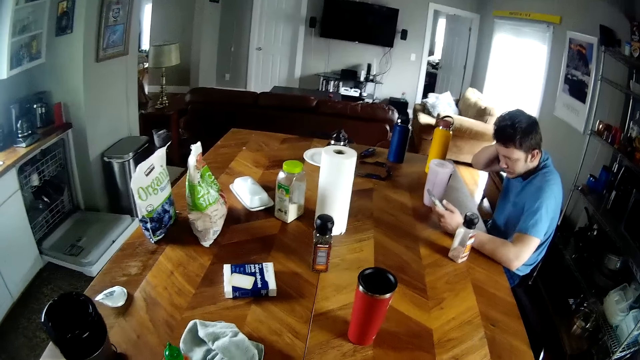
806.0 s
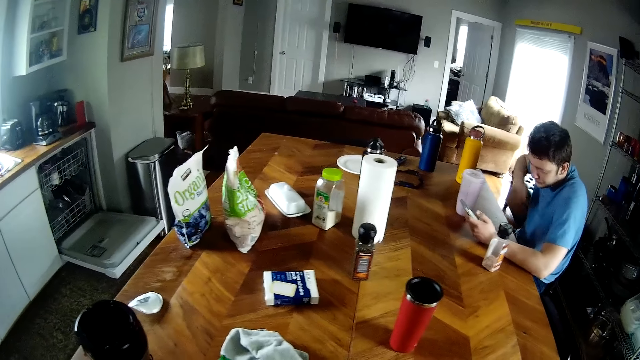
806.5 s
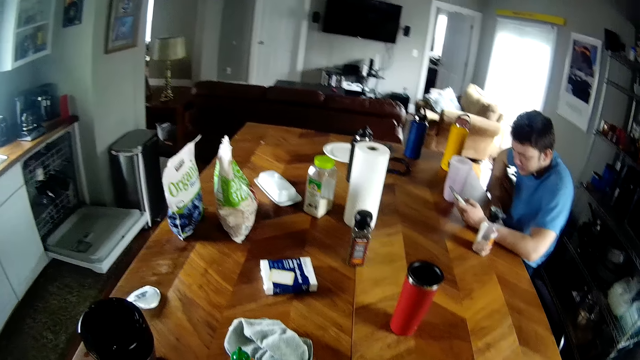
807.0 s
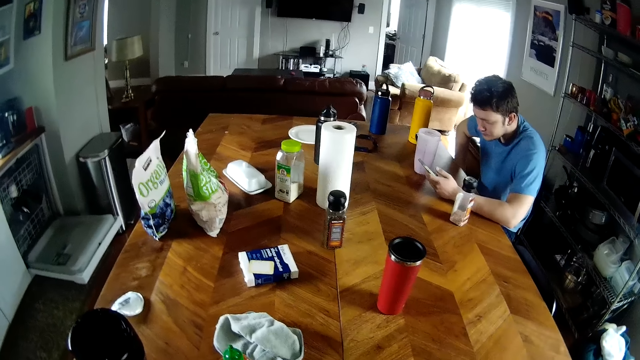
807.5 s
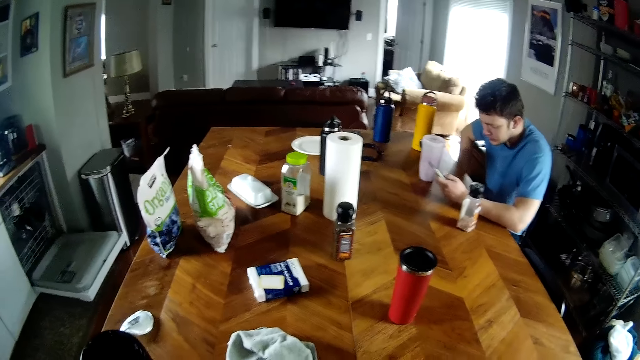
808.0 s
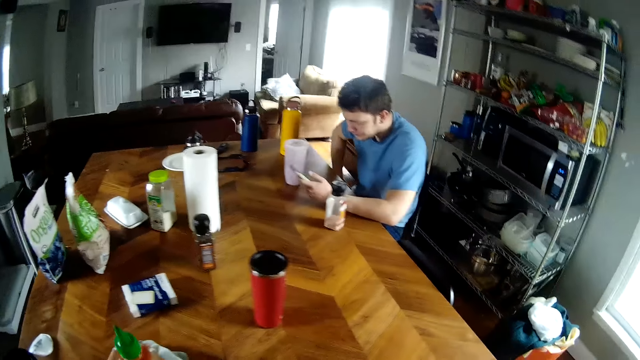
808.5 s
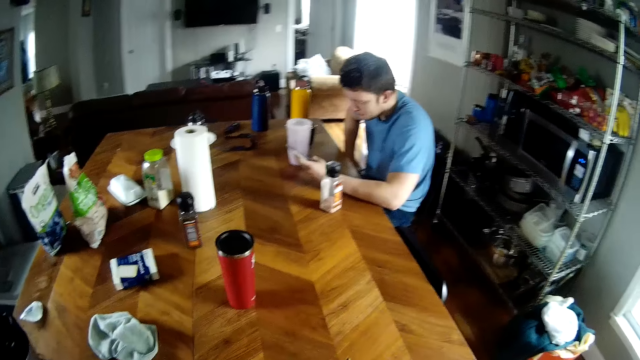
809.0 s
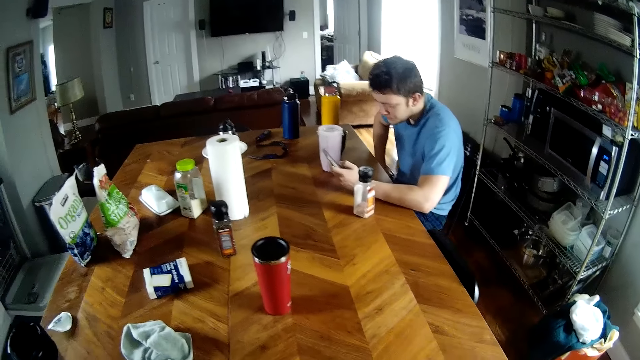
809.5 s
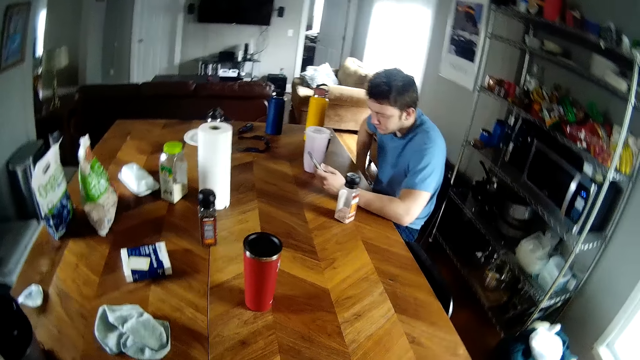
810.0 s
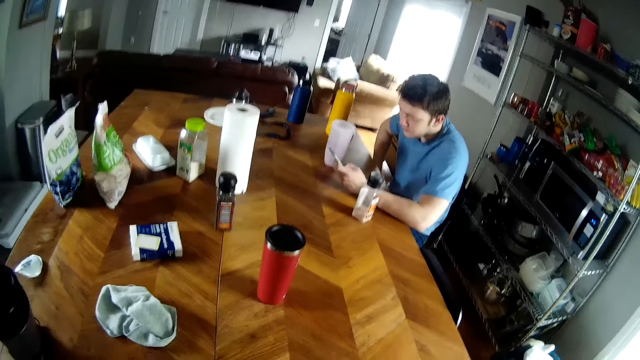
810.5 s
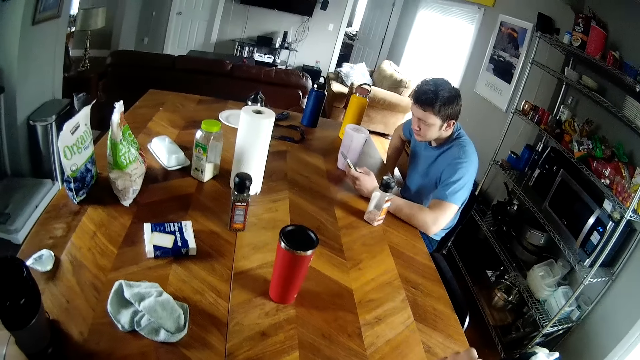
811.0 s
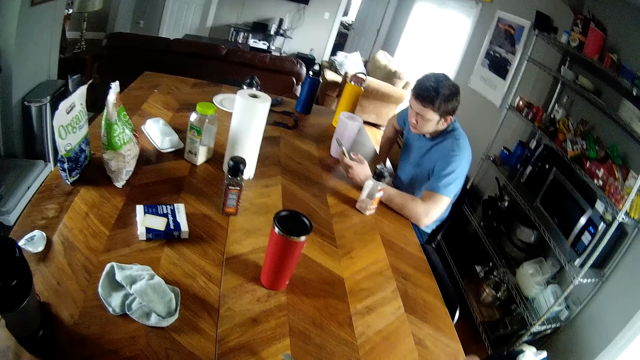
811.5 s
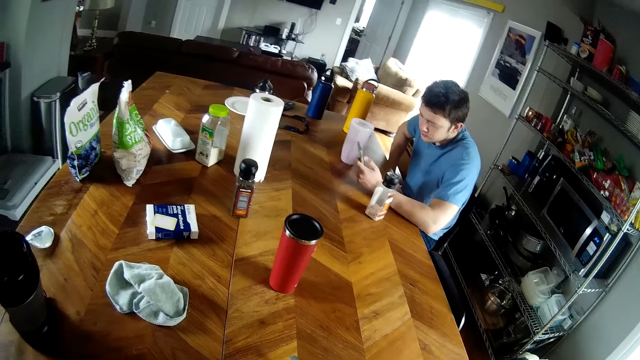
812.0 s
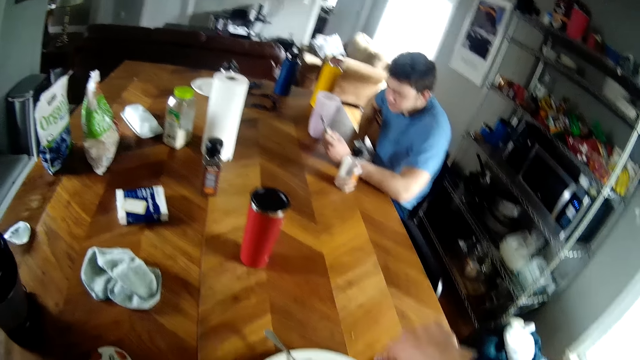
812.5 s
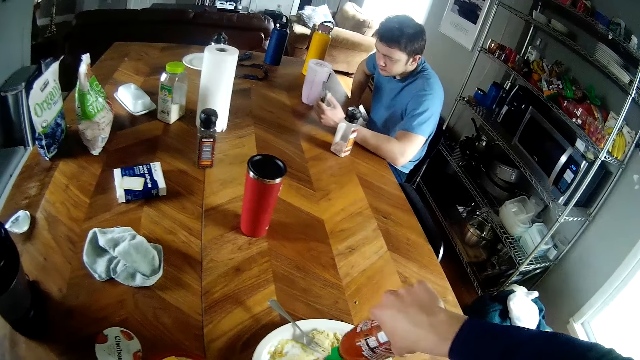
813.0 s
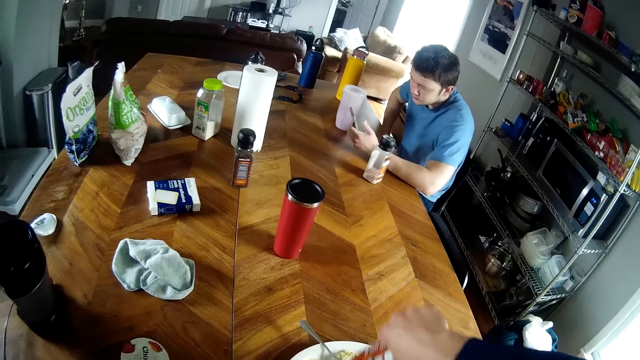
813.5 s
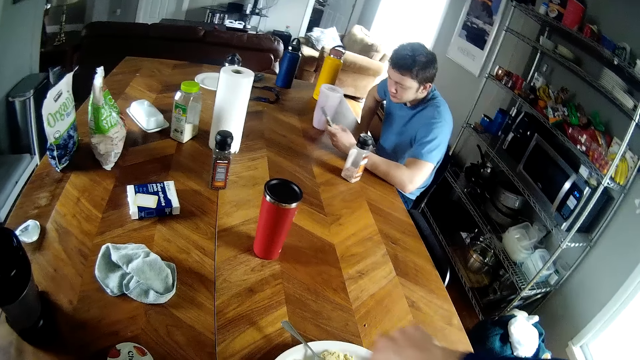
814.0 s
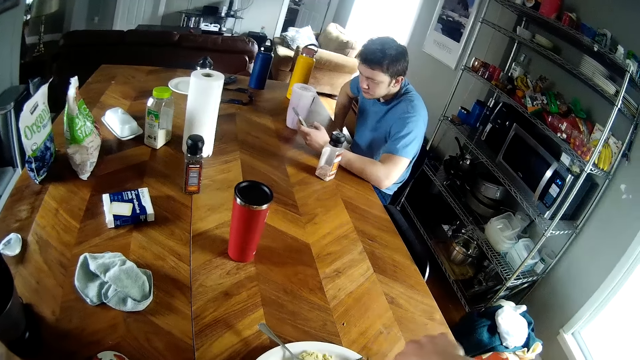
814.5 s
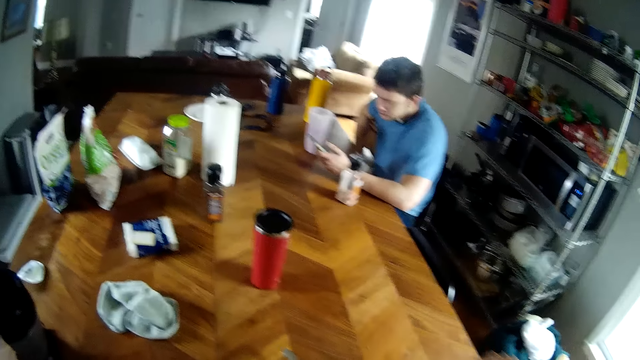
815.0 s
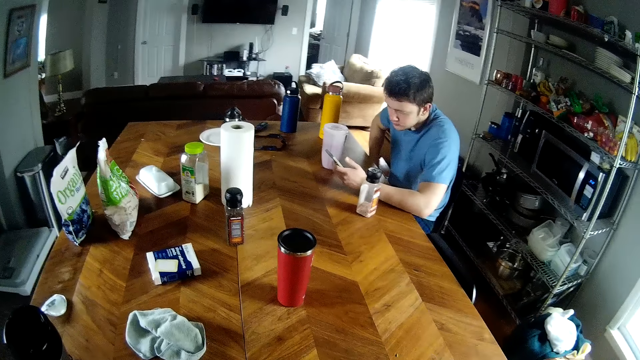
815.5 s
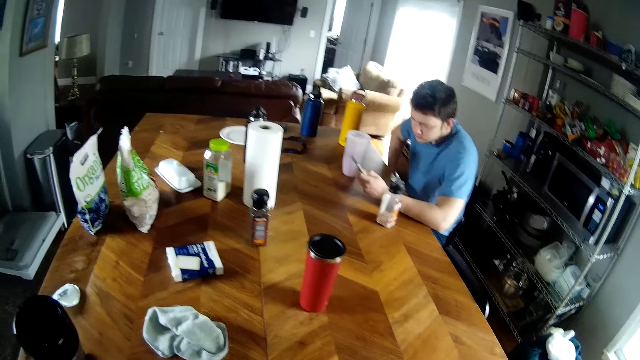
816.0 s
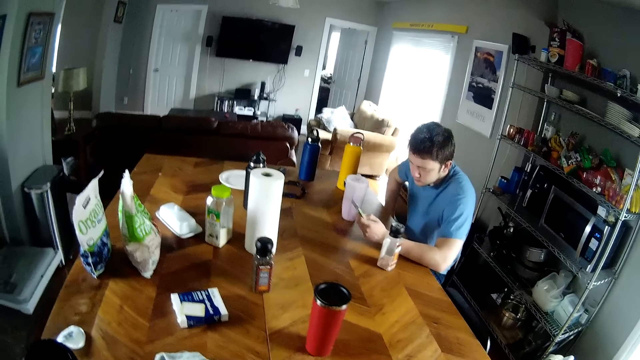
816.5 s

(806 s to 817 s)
The camera wearer touches something on top of the table. He picks up the bottle of sauce on the table with his left hand. He pours sauce from the bottle into the plate on the table with his right hand. He mixes something in the plate.

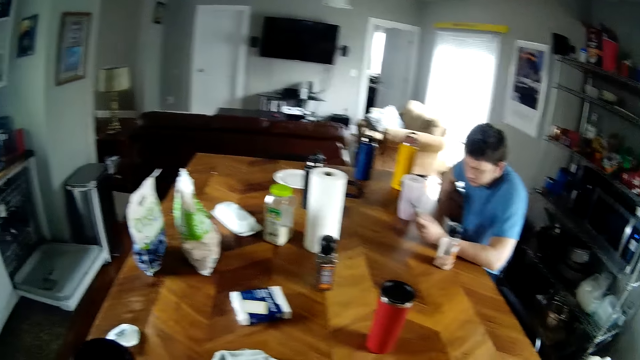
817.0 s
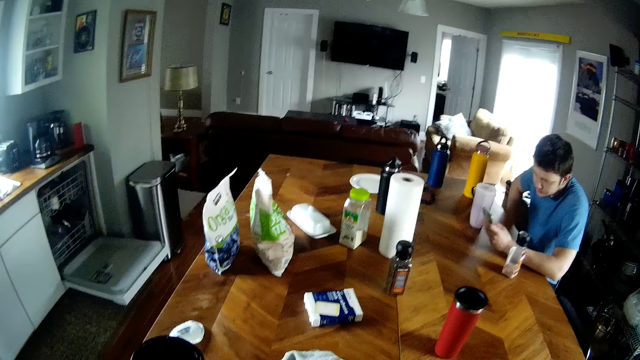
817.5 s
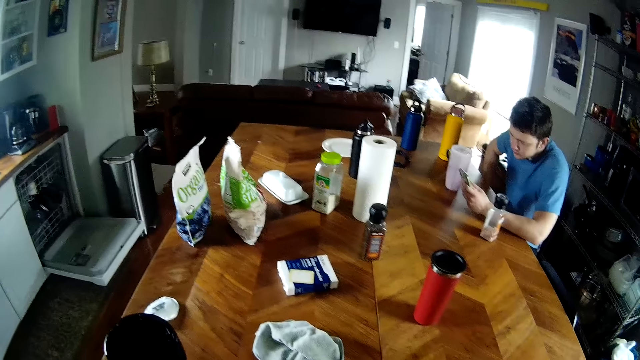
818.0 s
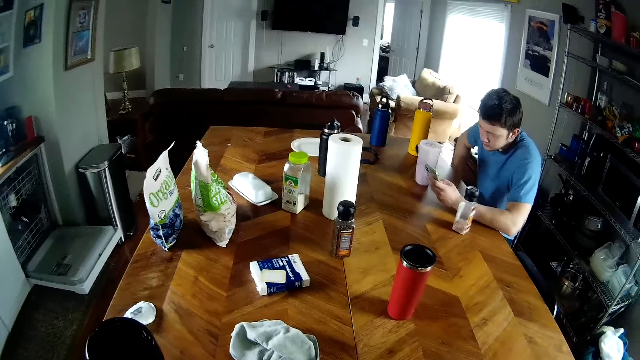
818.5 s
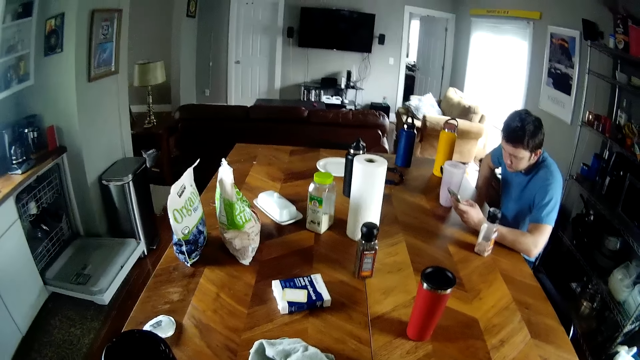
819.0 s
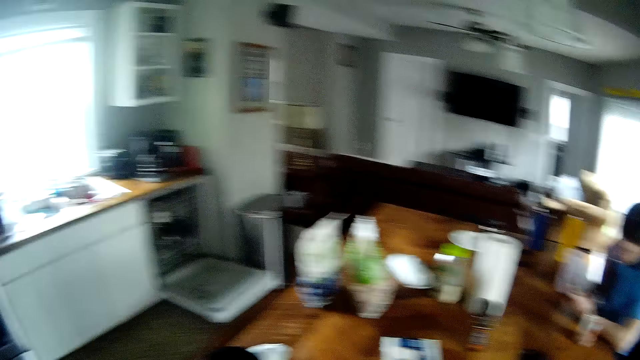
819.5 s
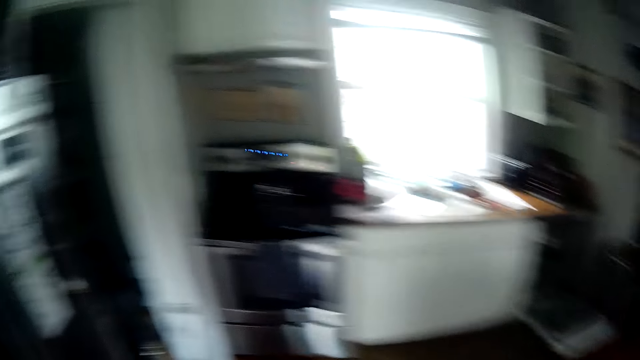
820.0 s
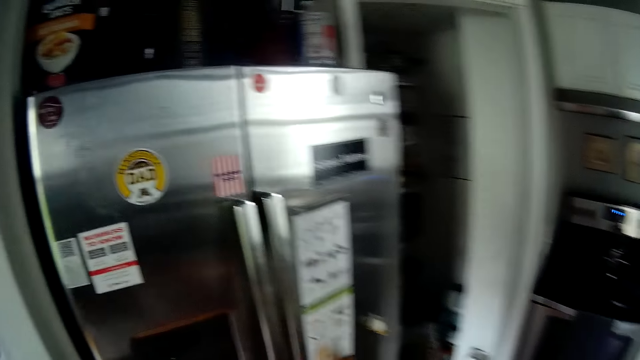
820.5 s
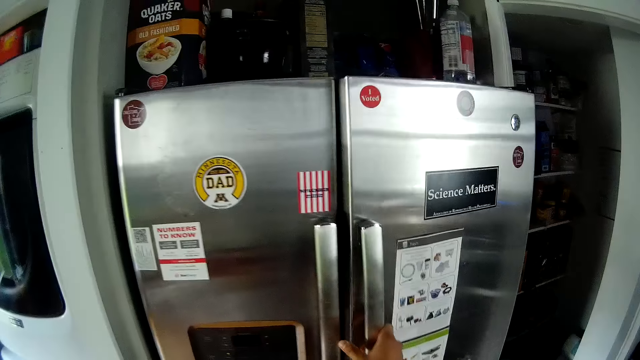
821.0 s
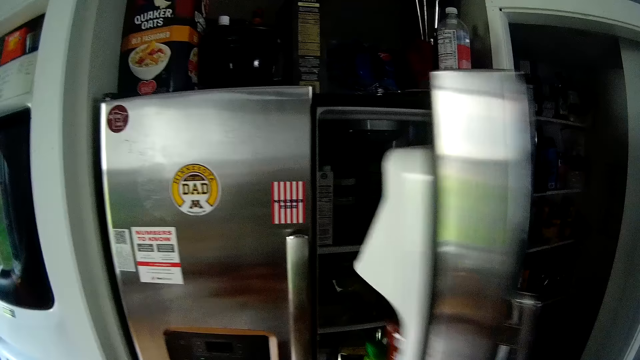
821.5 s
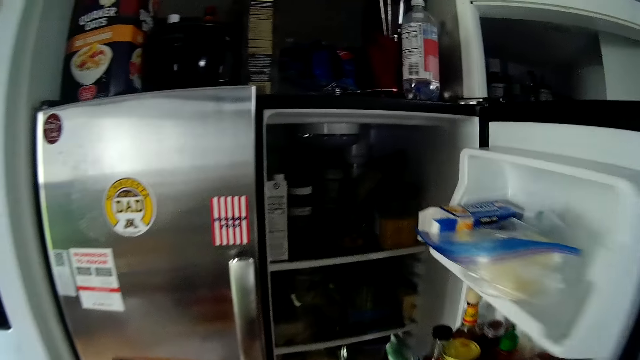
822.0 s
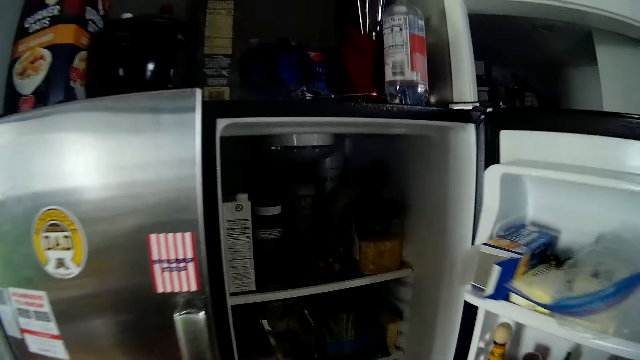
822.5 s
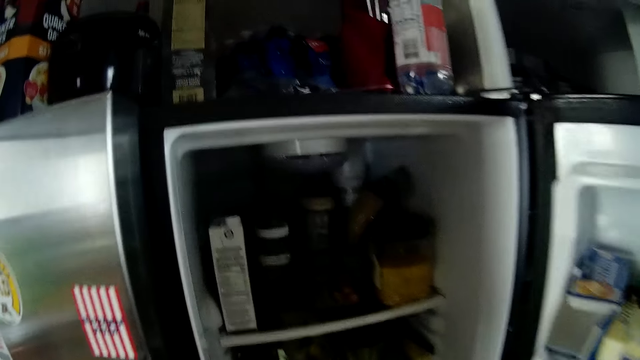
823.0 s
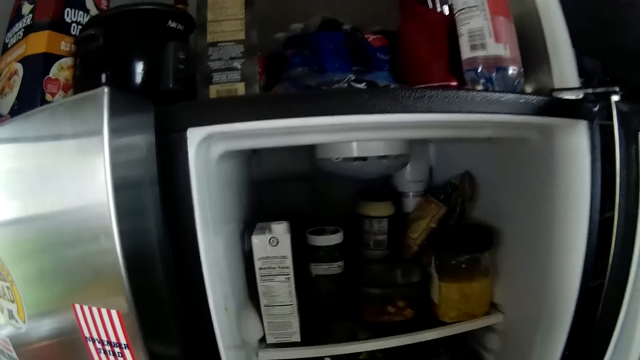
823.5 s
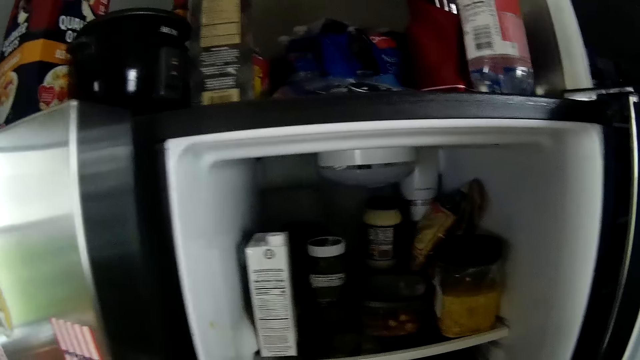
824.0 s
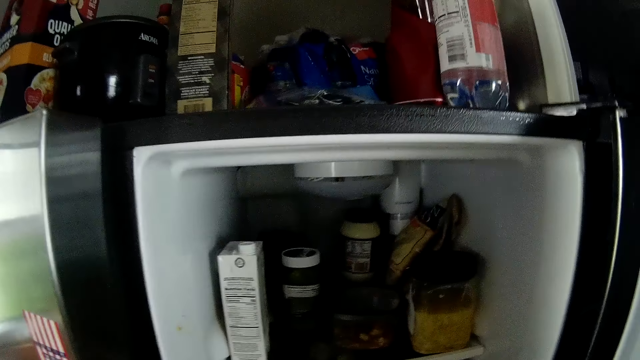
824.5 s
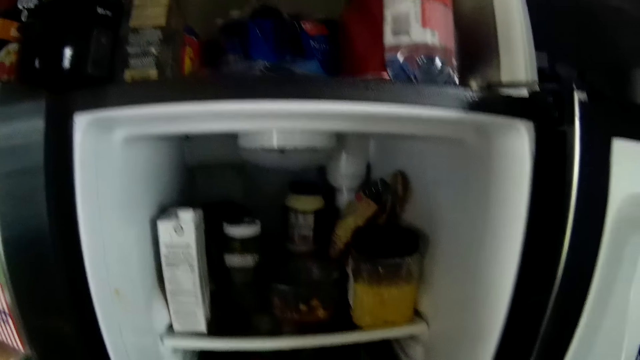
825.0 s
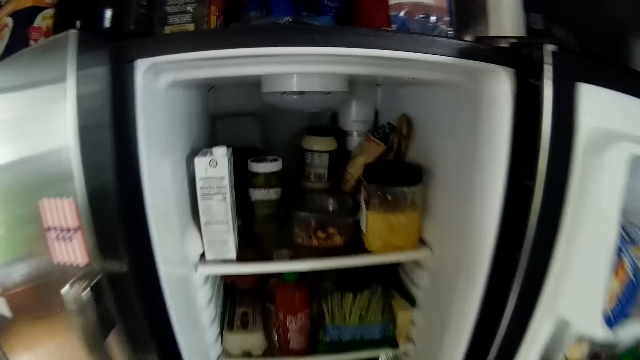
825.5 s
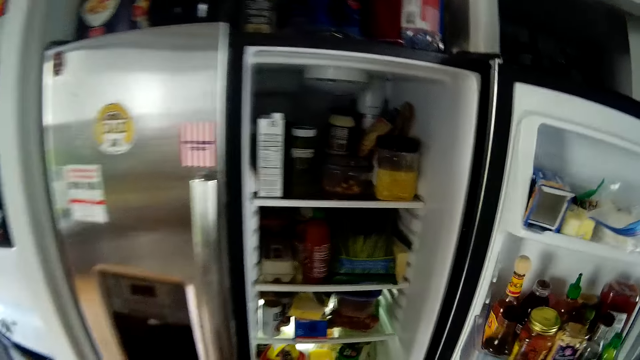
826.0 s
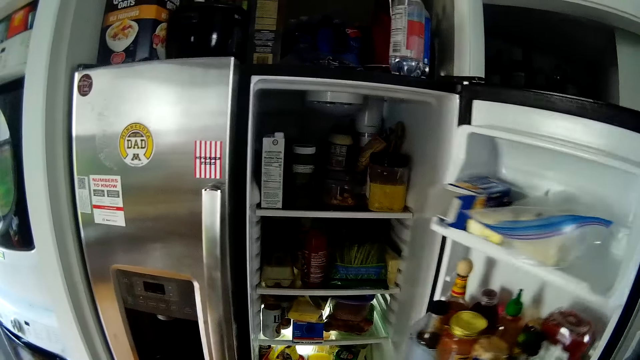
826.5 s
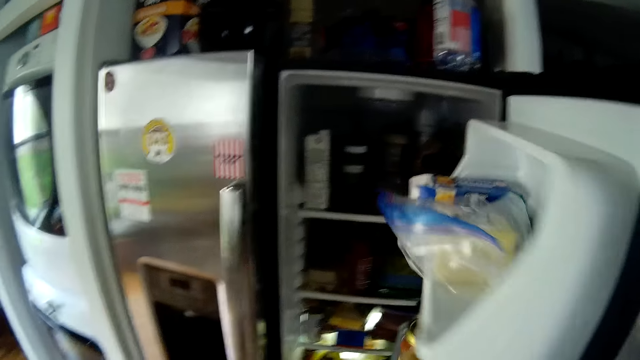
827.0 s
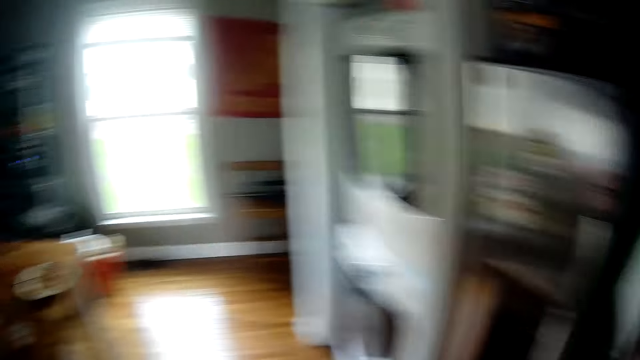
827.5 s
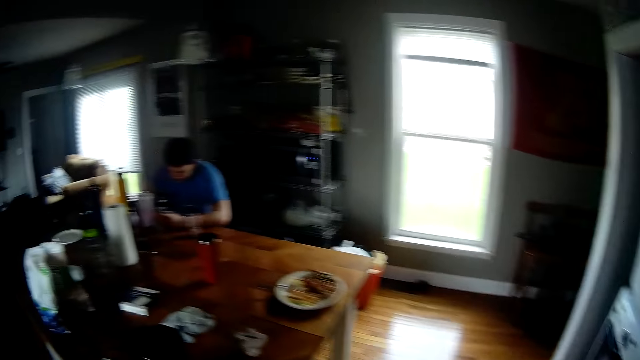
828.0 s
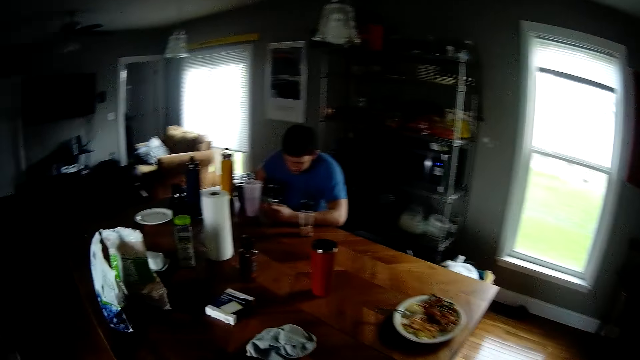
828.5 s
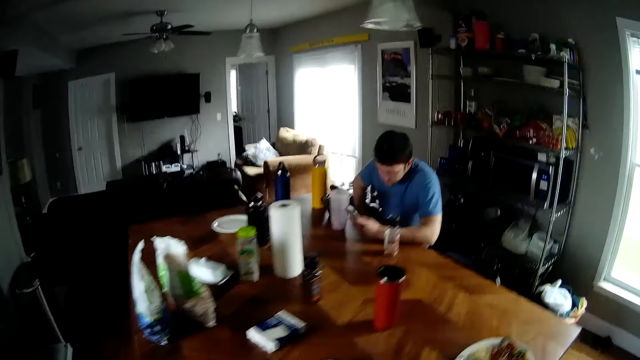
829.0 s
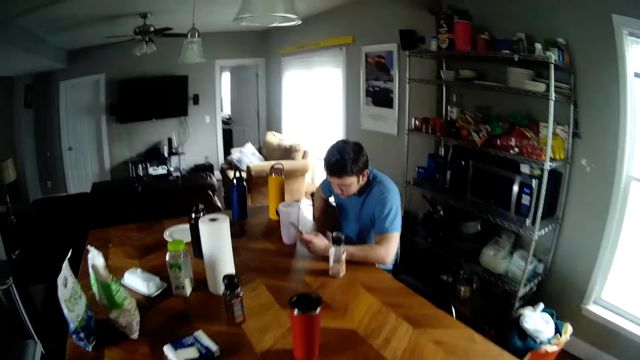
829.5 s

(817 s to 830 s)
The camera wearer stares at the table. He moves around the kitchen. He opens a fridge with his right hand. He touches the items in the fridge. He closes the fridge door. He looks at a person.
